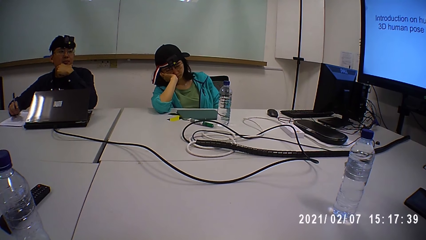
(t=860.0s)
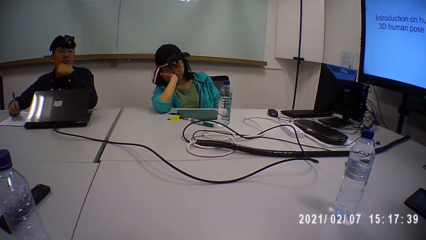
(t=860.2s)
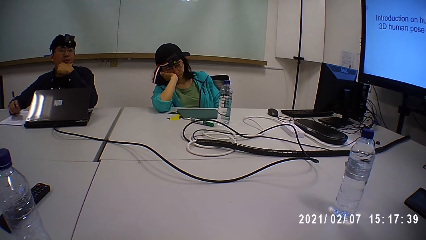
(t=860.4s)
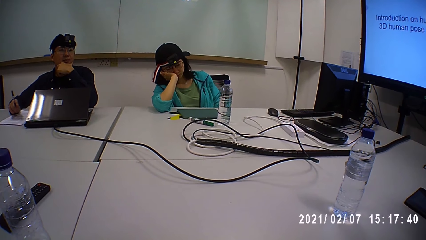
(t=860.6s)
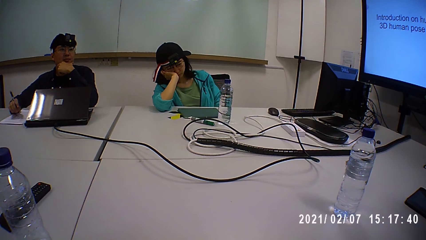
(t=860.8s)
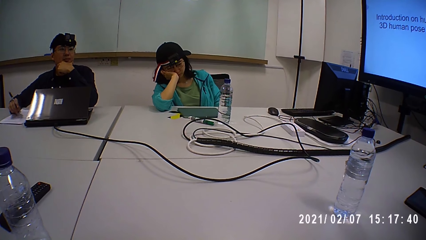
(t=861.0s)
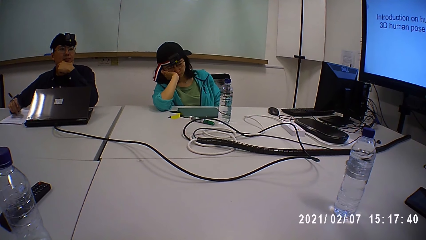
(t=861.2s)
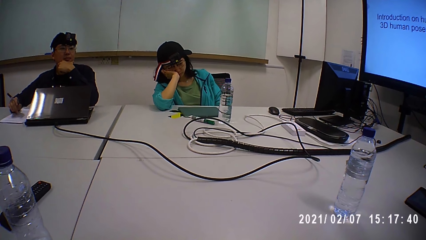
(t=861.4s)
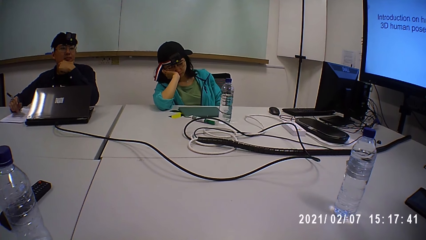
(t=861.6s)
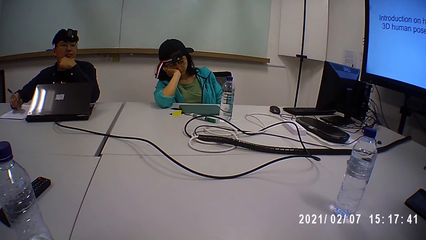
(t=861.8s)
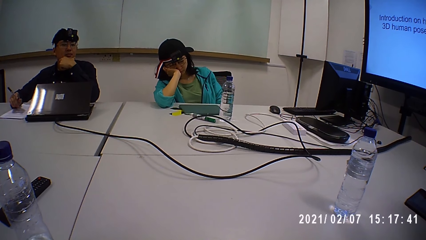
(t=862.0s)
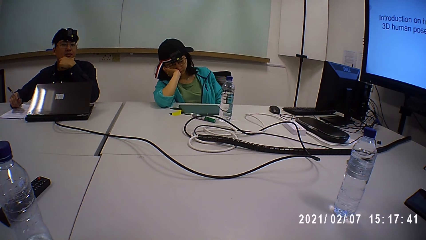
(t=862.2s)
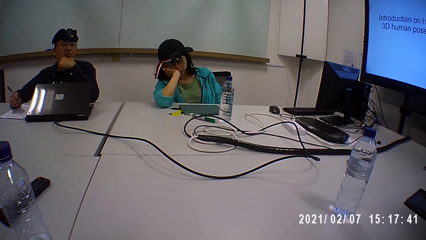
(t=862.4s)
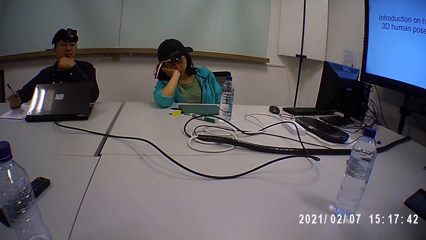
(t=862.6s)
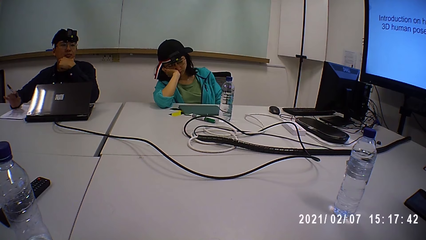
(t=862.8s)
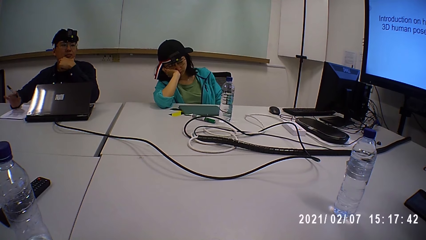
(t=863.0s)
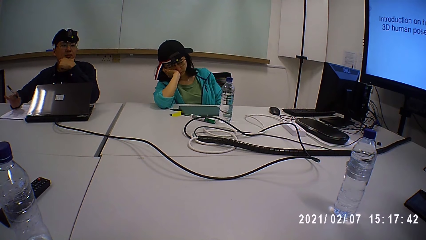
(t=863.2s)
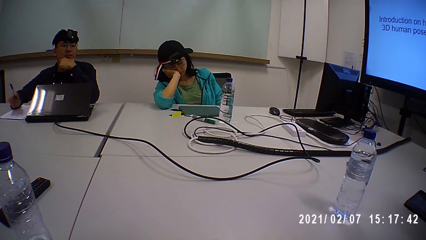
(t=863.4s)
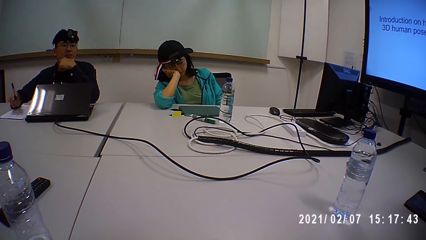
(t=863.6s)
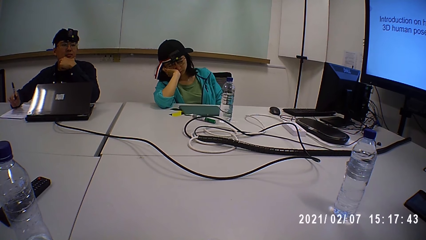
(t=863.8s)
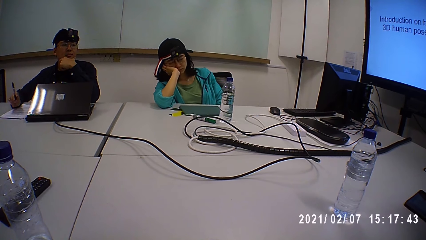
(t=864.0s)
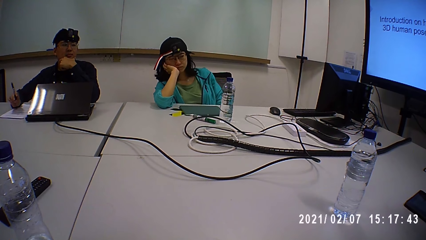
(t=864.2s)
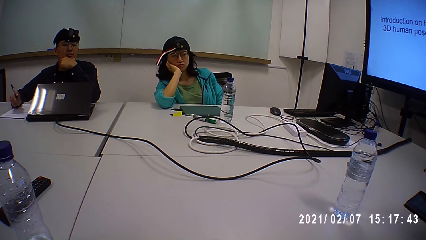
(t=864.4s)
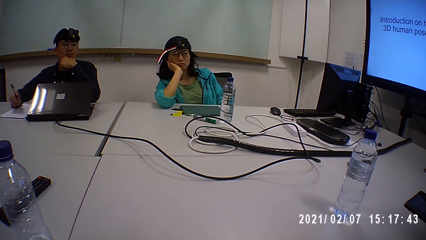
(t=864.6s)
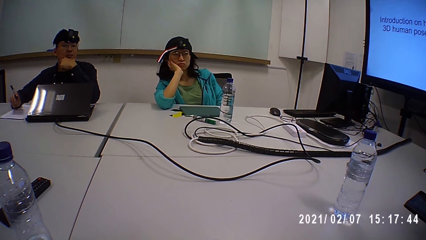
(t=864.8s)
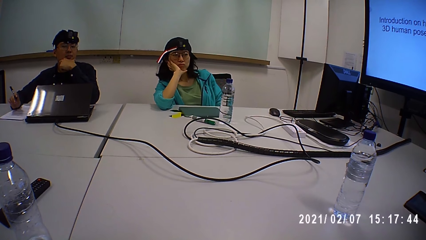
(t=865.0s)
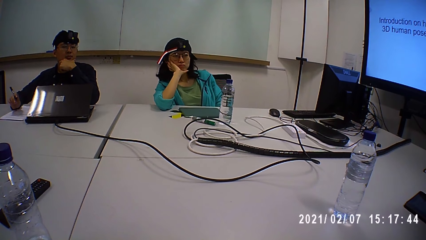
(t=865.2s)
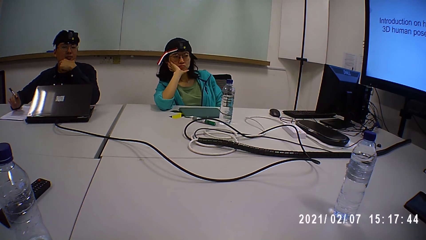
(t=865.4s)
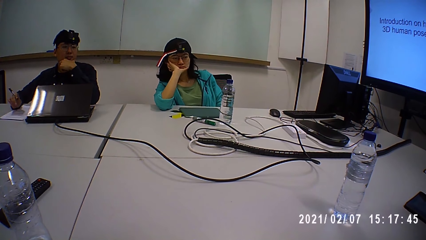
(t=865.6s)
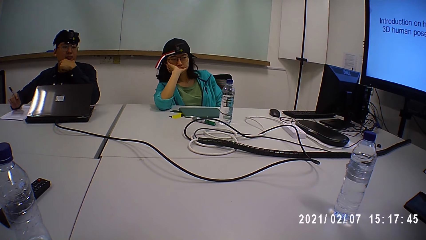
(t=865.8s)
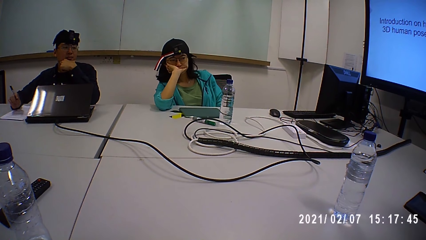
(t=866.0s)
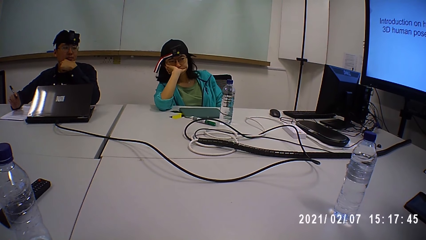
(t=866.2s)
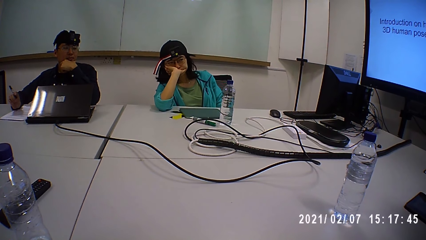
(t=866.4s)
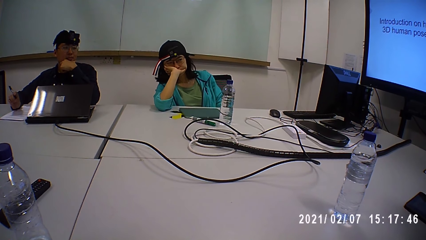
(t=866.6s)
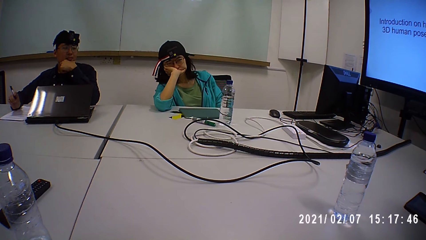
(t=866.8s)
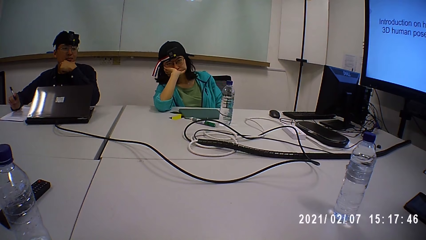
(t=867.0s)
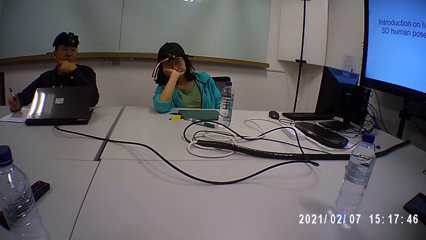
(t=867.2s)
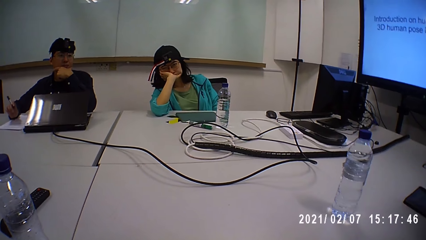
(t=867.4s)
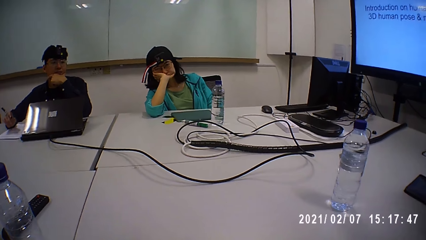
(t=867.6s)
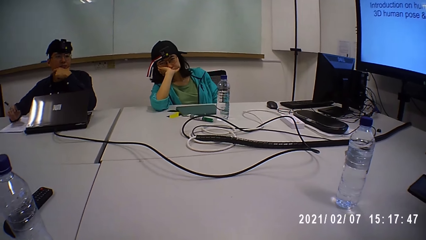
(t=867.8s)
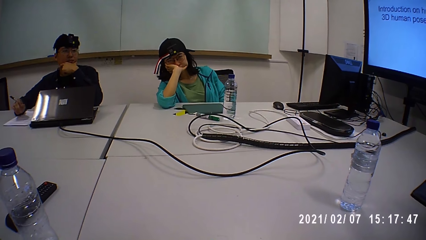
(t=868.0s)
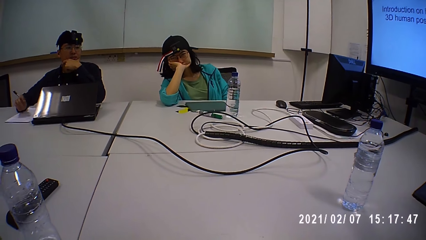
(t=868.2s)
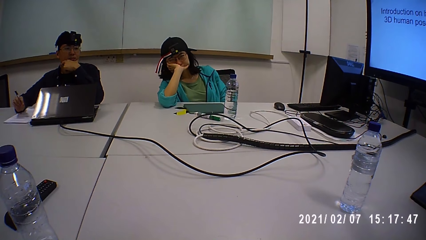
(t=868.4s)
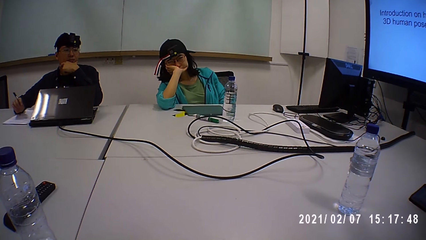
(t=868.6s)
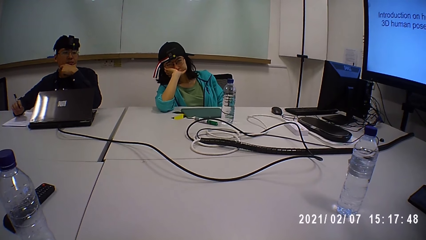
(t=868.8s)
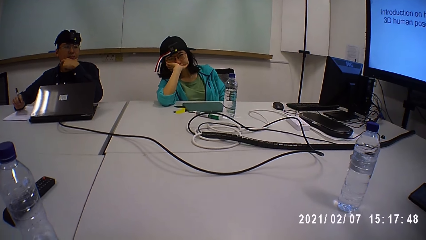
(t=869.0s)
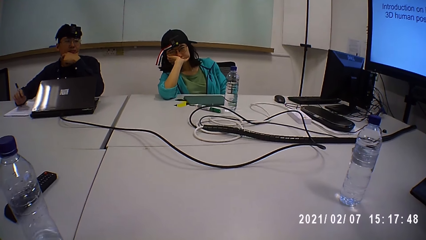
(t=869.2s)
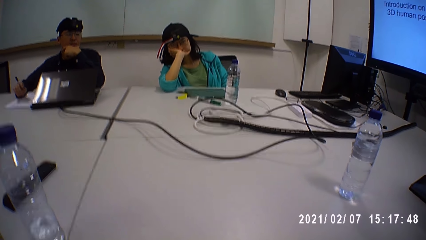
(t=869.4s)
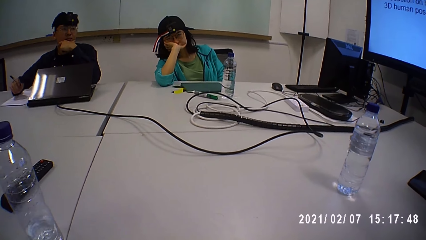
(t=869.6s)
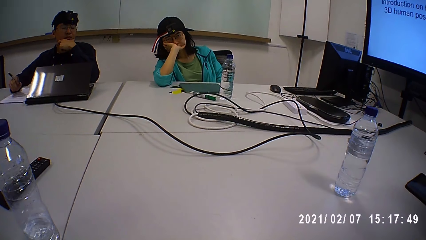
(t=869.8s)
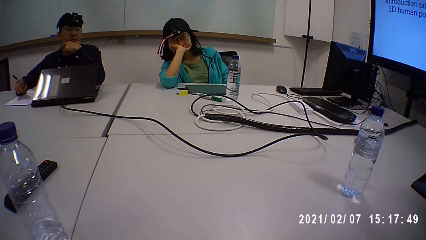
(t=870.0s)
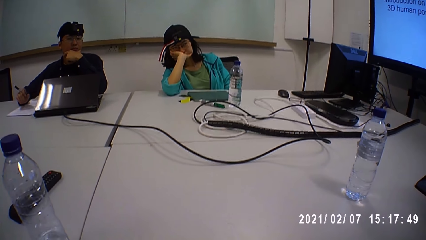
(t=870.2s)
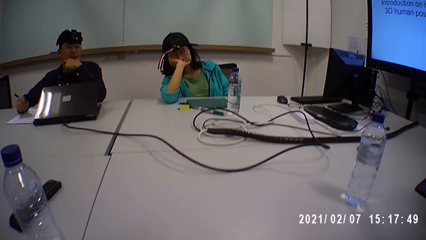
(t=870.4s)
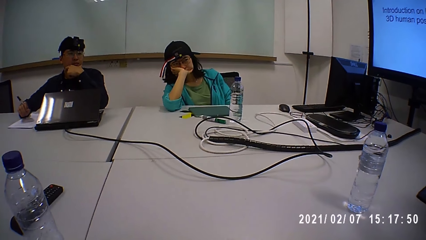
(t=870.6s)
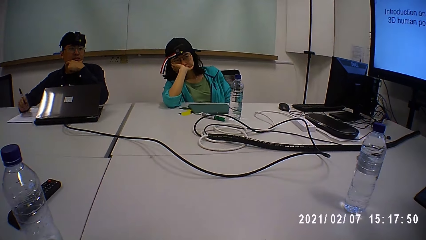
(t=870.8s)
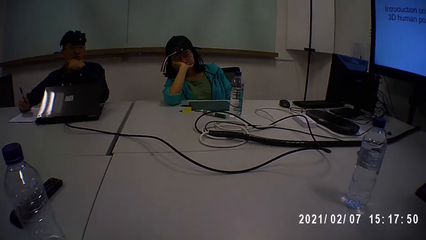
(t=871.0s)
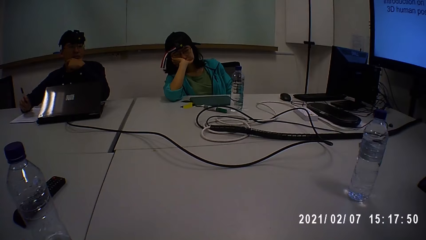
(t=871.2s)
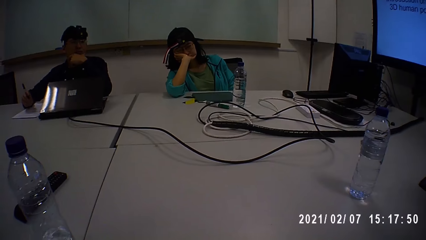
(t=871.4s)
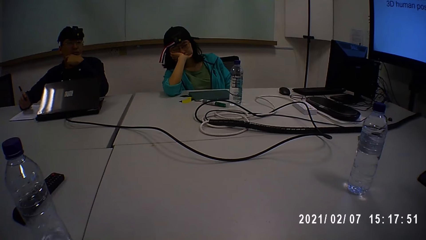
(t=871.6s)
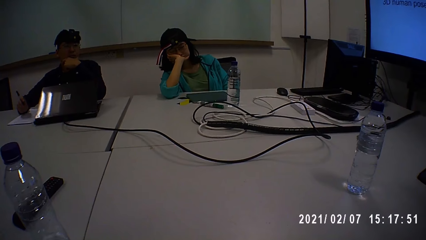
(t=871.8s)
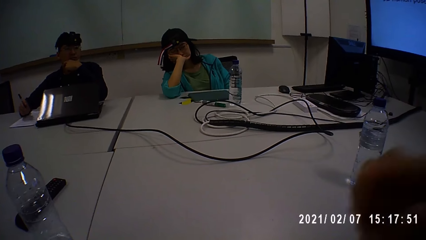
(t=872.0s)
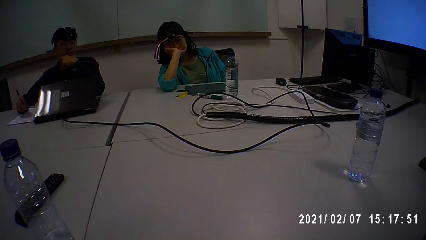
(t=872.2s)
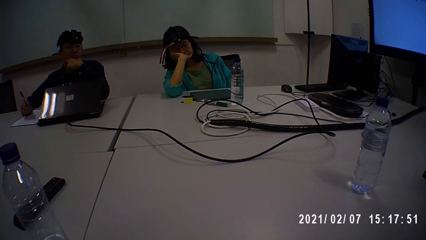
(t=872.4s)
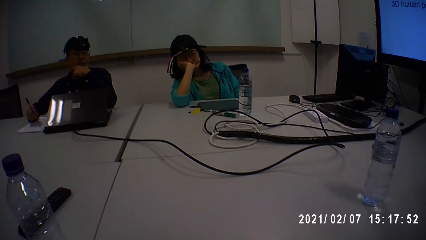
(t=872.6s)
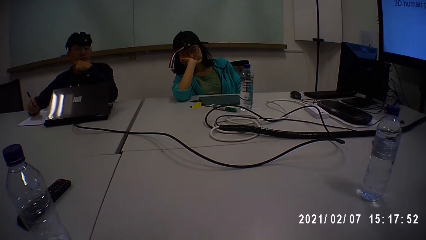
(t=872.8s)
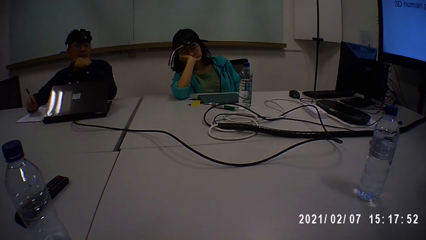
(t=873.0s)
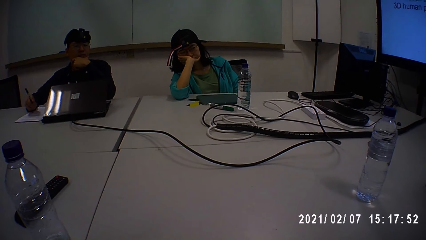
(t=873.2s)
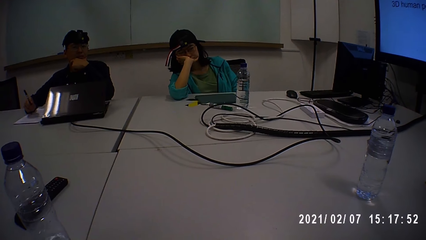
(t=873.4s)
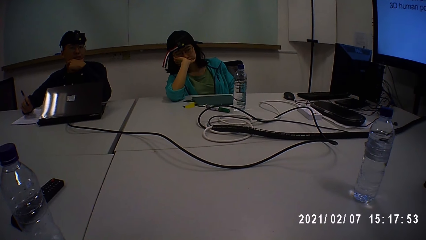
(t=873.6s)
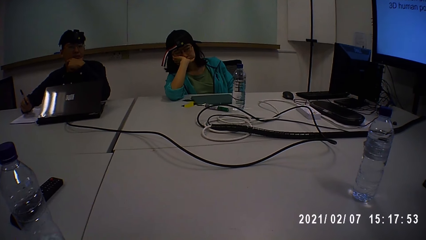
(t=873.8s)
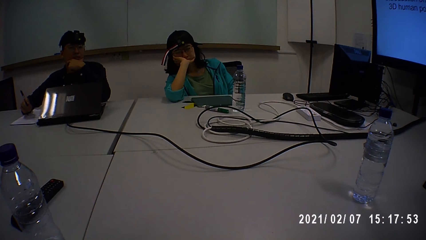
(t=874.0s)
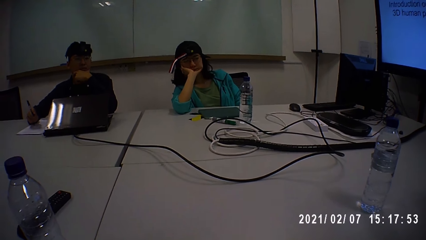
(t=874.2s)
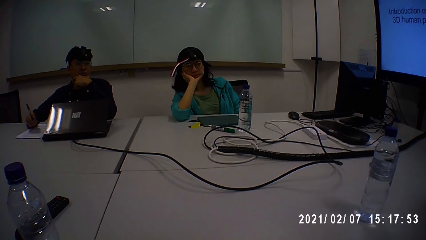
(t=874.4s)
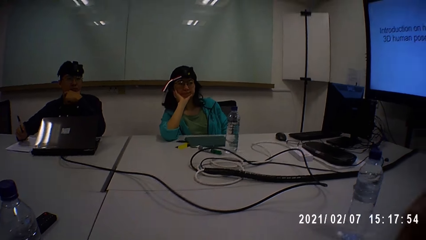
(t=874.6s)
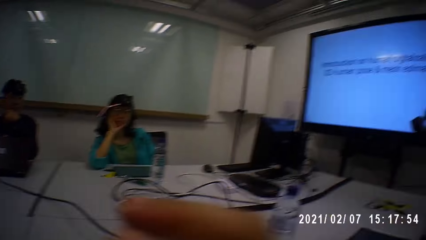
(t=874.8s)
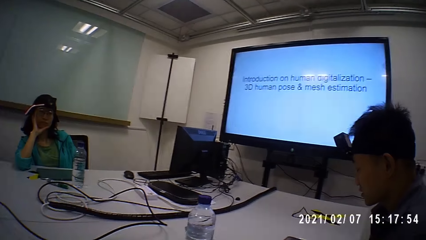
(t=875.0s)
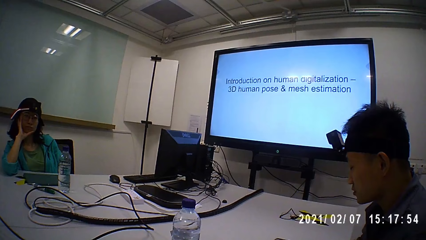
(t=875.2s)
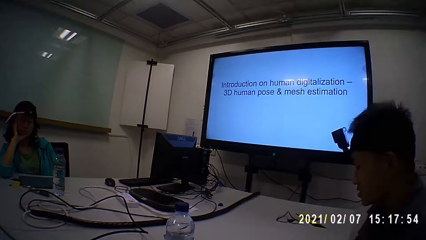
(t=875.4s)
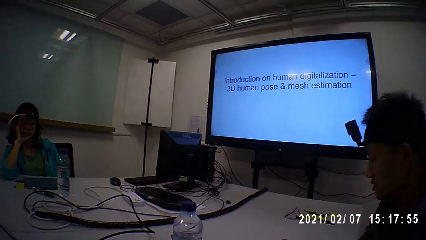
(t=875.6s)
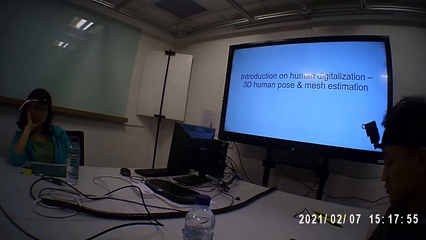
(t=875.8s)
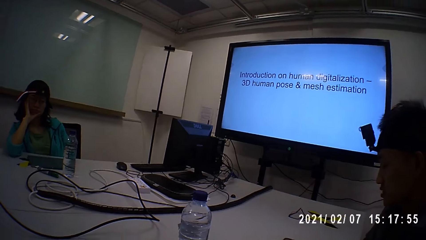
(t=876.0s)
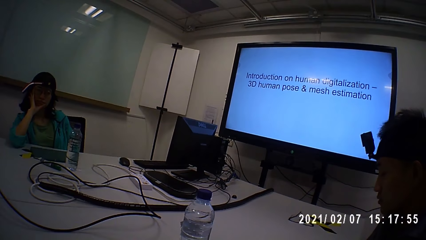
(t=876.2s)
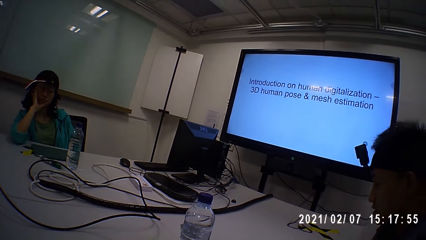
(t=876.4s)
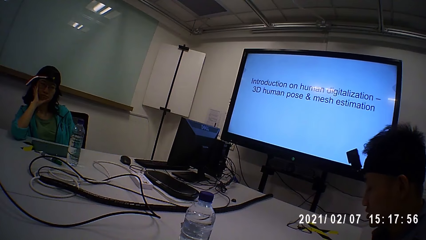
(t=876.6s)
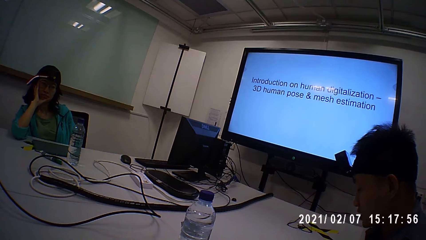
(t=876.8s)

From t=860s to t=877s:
The camera wearer raises his left hand. He raises his right hand. He raises his right hand again.
